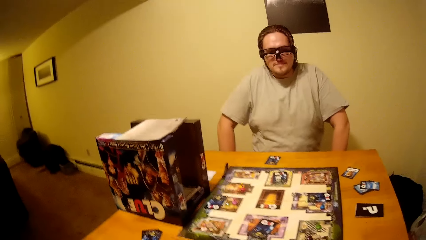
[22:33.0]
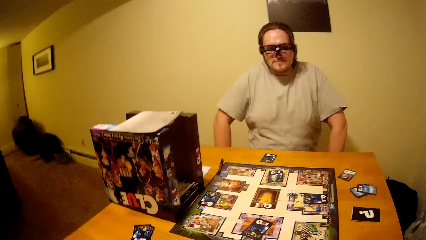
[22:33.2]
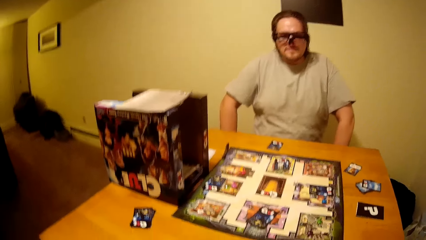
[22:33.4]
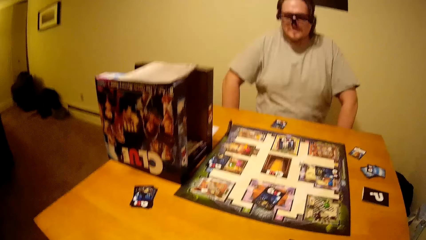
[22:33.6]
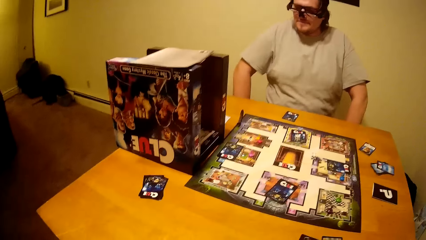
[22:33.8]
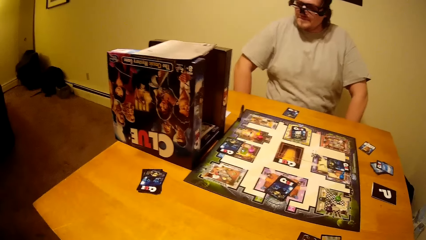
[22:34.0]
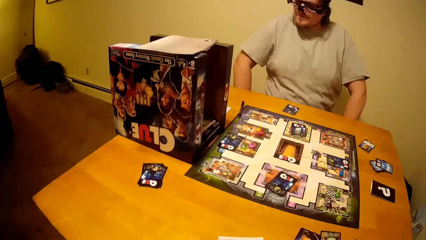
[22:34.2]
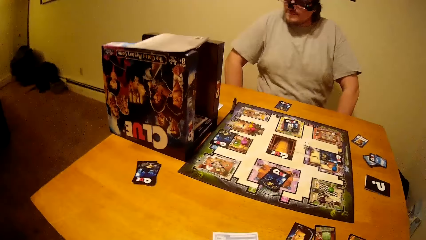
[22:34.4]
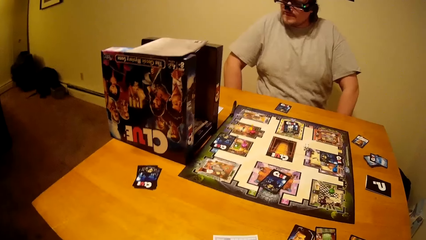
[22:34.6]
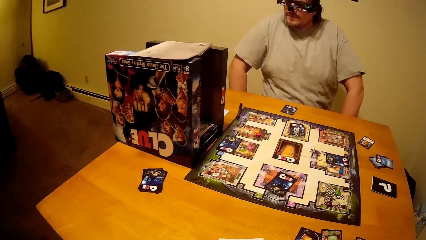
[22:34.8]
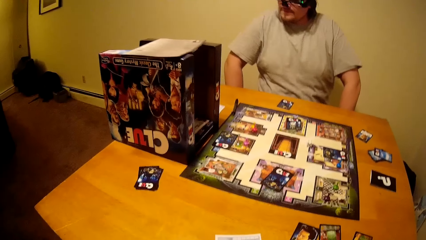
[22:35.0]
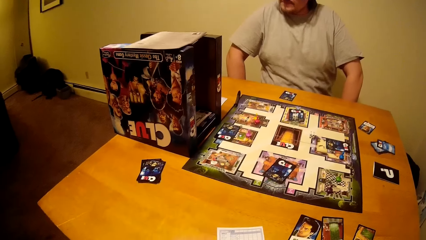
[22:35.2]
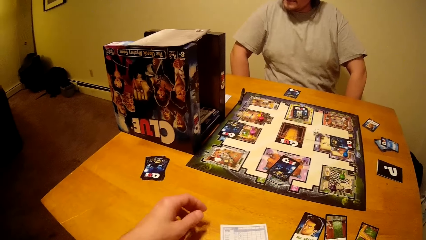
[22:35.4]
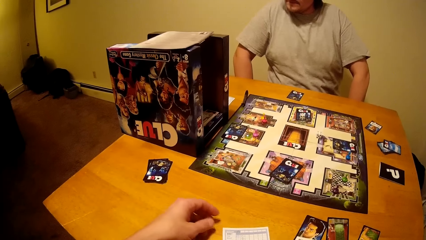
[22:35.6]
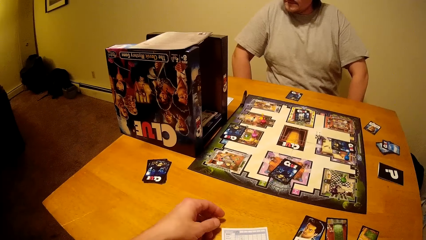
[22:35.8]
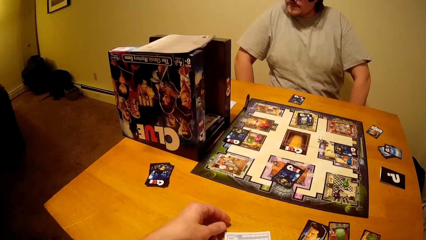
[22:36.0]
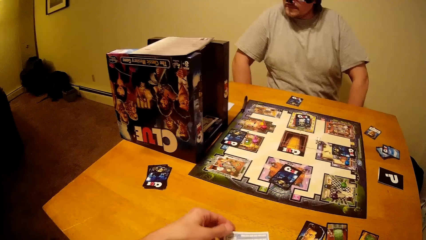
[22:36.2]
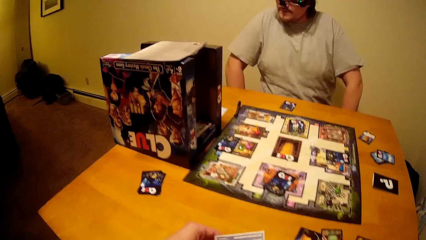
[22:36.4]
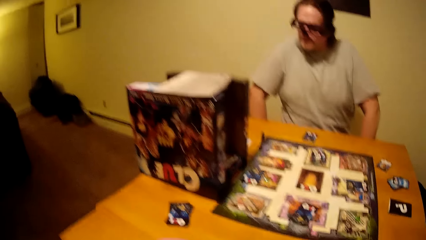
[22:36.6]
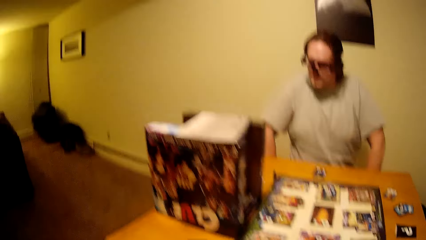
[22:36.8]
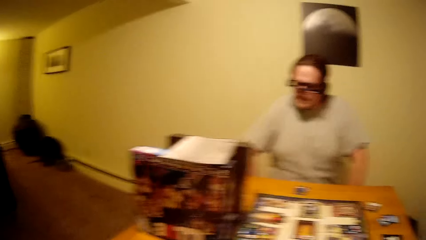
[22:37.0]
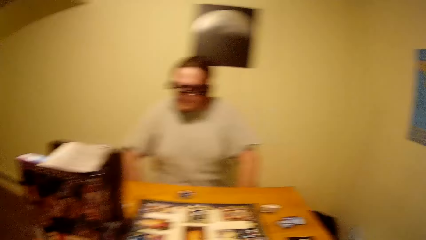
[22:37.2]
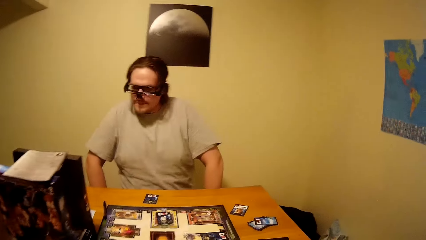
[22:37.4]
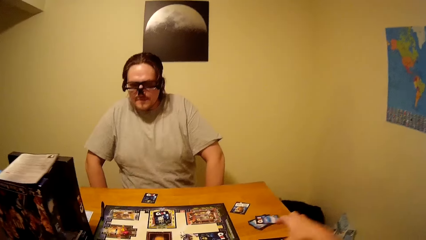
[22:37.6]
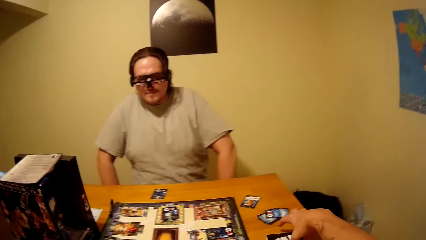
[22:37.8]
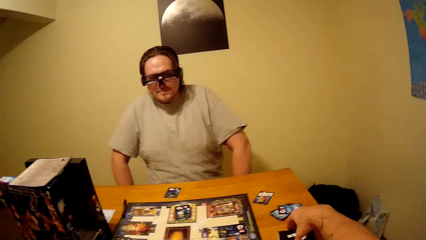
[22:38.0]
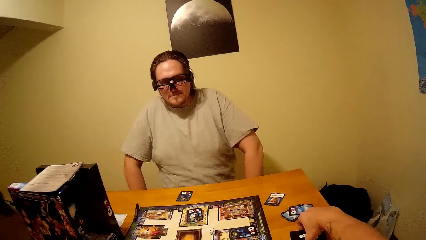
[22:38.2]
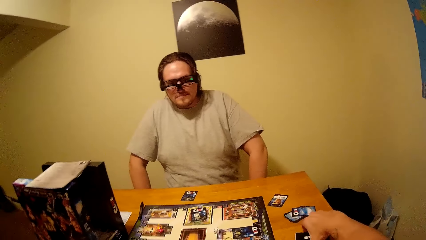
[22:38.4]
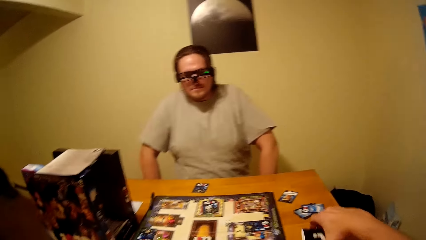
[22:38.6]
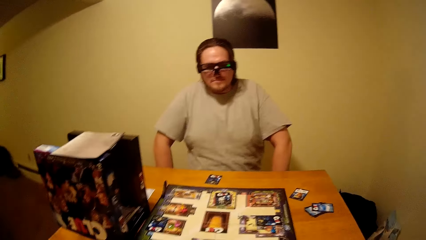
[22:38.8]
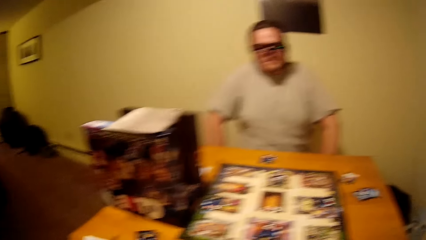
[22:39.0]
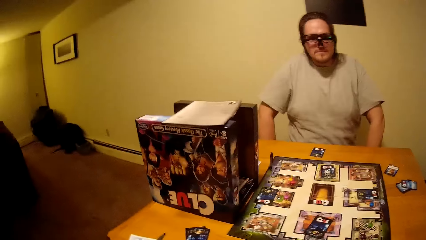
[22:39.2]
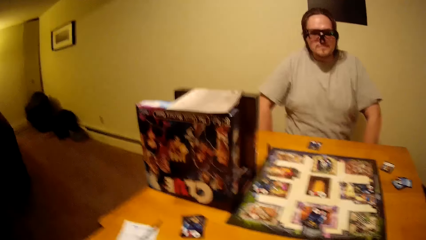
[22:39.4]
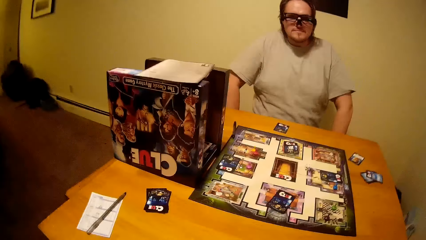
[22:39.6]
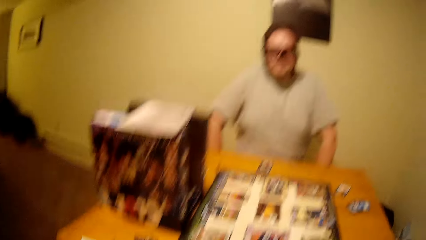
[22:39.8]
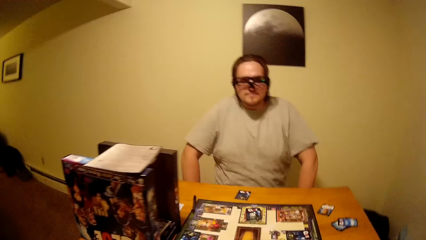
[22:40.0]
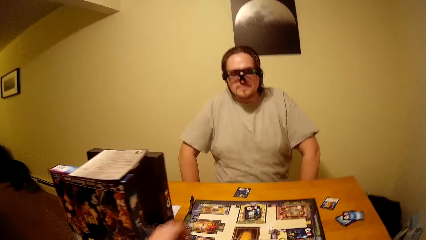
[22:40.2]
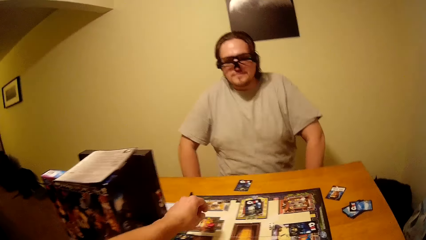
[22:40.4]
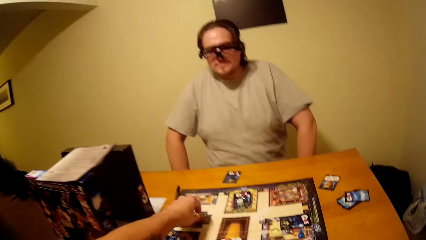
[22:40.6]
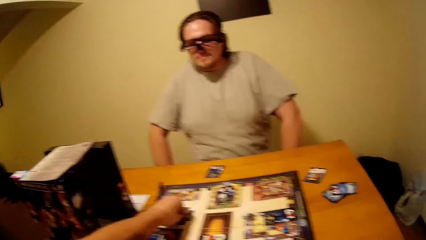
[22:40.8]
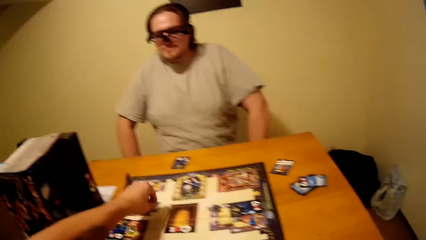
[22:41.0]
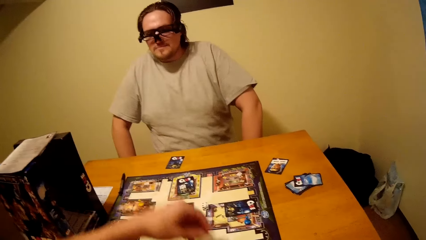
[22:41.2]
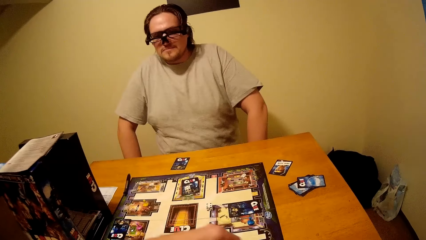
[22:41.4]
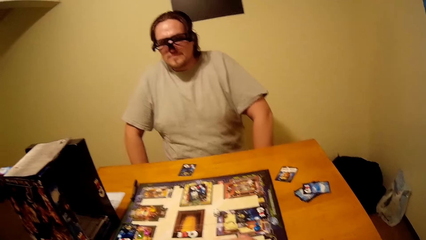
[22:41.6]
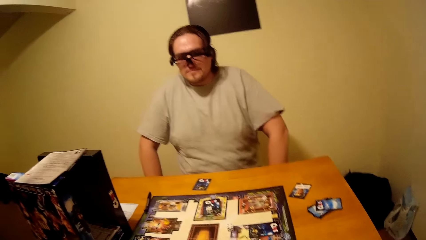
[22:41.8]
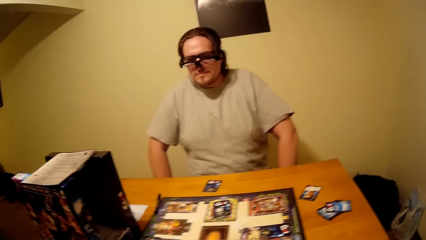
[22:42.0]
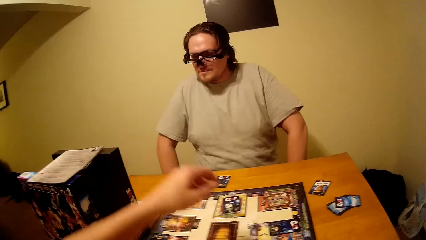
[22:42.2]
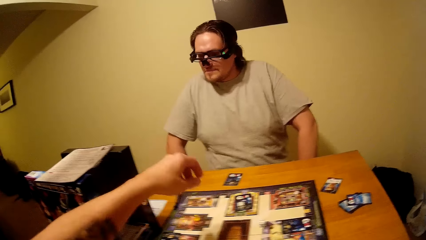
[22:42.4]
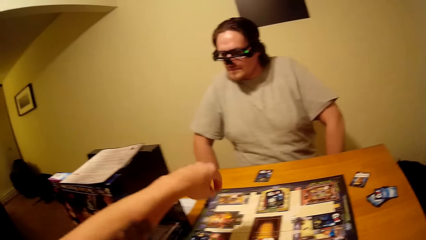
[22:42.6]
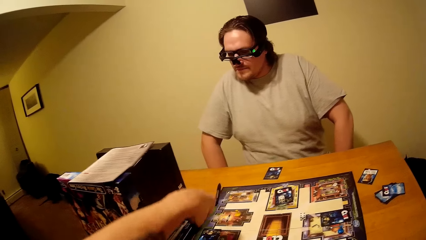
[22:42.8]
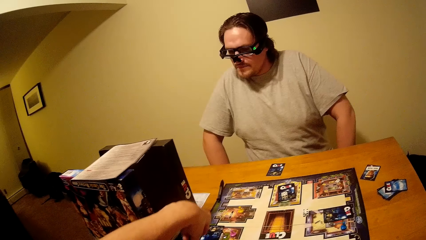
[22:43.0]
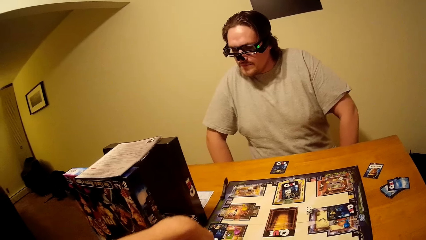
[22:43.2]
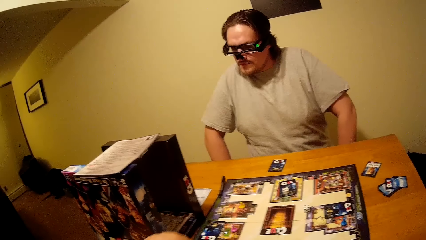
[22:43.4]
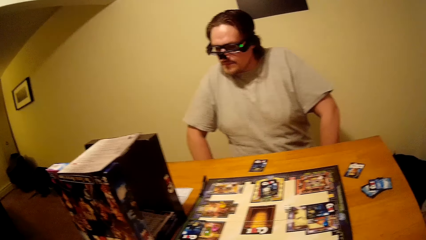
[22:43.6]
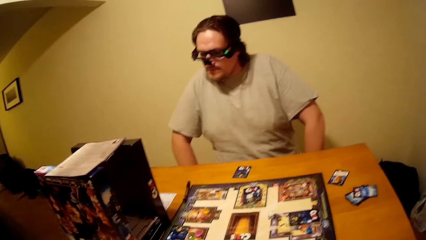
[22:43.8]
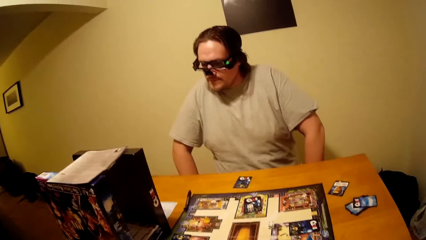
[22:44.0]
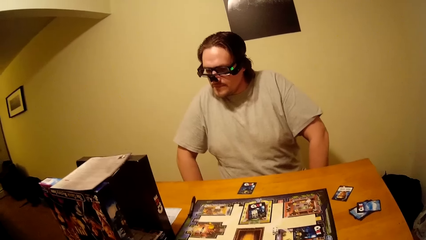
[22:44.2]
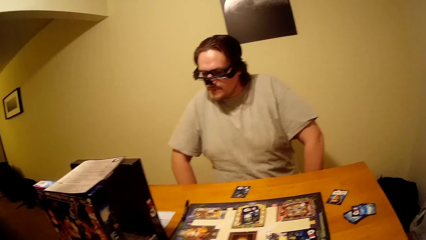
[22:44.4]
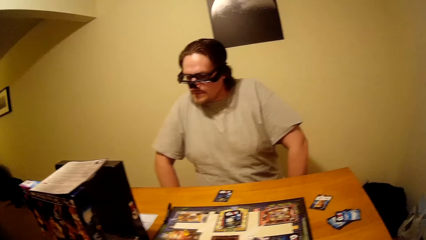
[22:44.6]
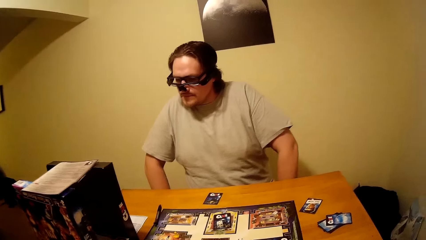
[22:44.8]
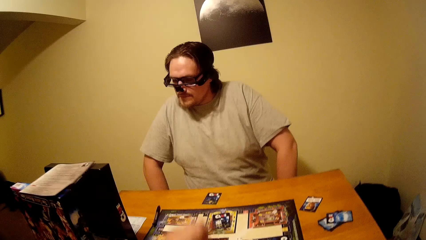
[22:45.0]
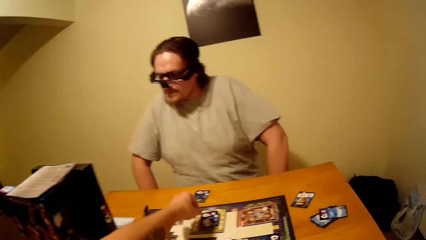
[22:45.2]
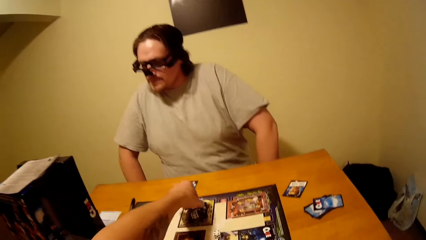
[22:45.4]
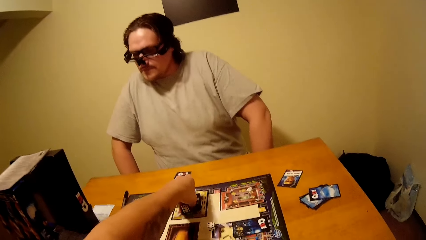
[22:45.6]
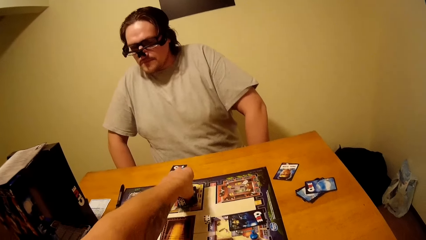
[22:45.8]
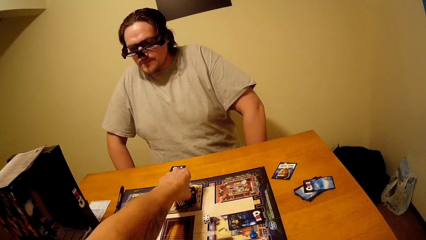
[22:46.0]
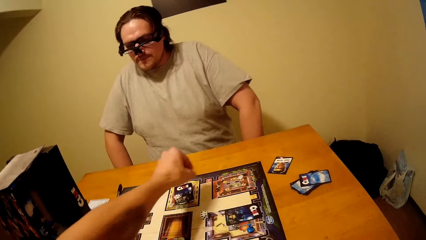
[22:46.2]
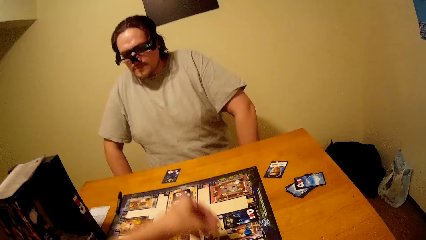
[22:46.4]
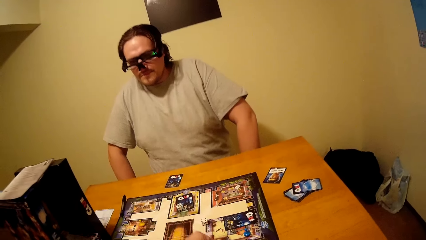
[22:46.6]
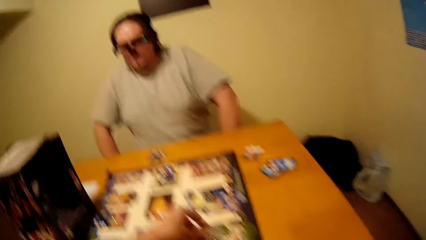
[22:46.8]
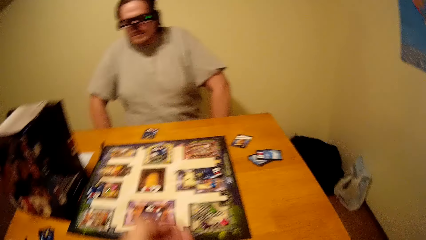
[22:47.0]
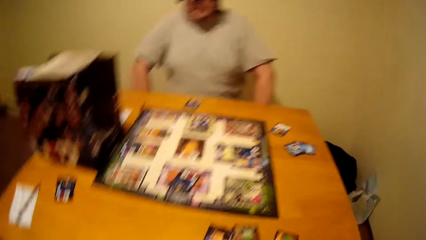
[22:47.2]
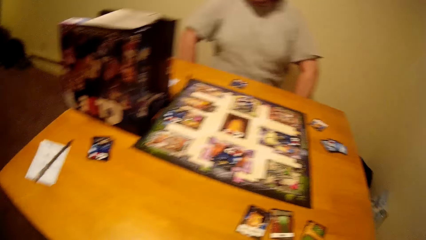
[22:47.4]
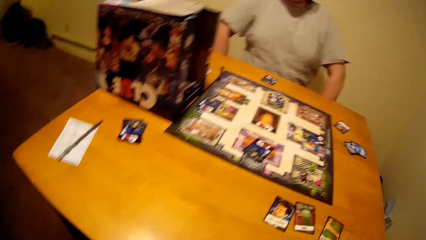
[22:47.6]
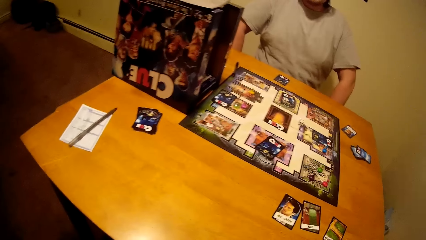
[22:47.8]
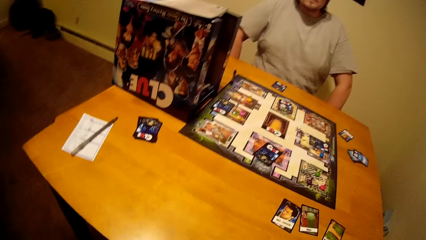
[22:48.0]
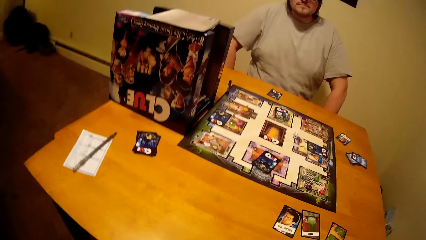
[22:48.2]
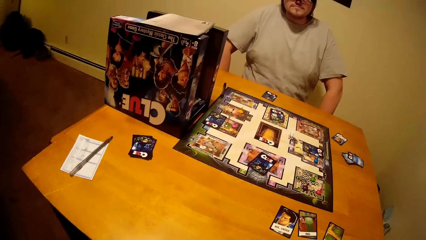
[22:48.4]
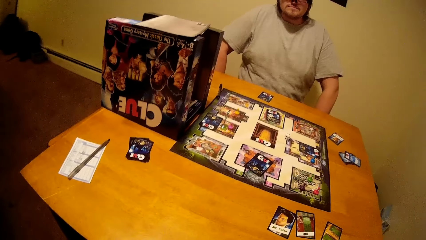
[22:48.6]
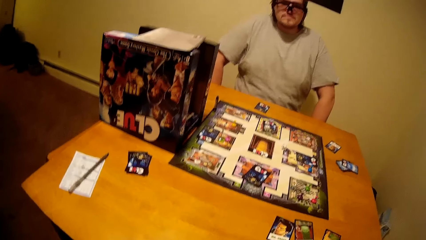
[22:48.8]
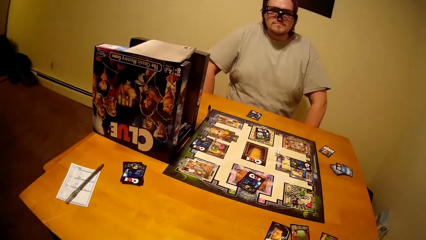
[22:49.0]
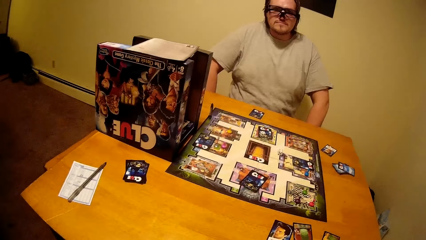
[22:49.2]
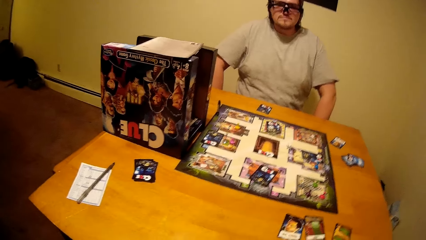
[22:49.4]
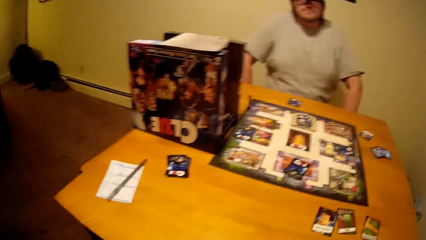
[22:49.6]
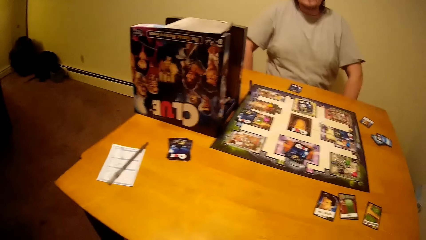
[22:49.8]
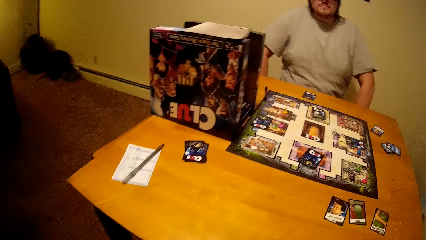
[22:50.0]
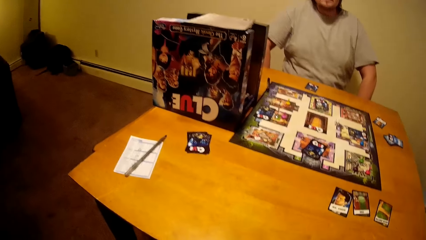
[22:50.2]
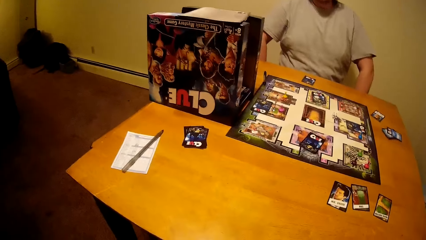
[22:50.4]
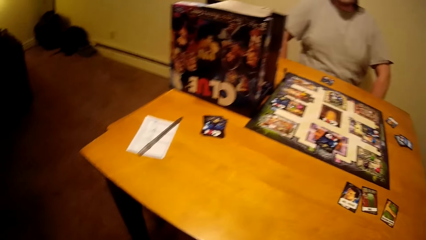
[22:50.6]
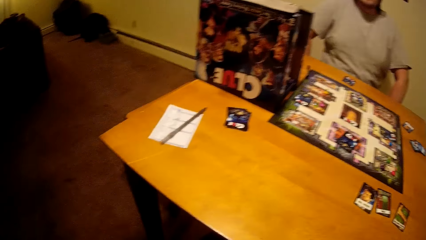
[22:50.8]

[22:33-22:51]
The camera wearer picks up a board game card from the table. They move the chess on the board game. They talk with a man.
